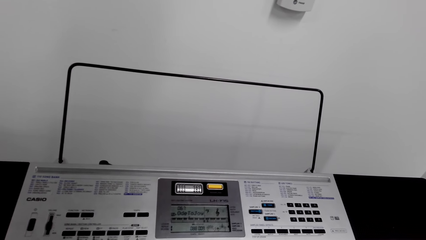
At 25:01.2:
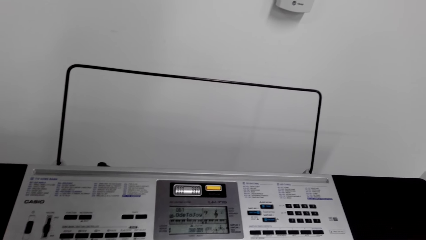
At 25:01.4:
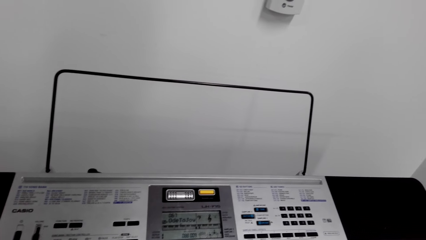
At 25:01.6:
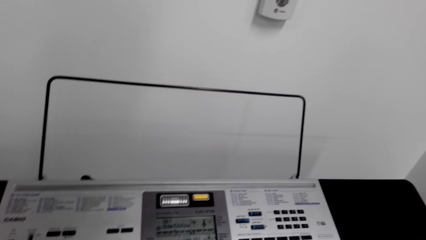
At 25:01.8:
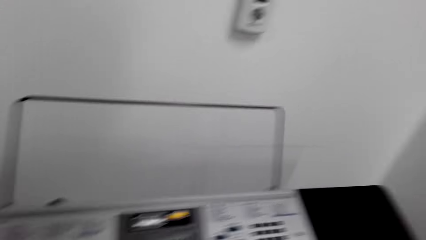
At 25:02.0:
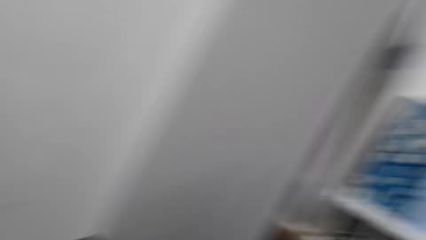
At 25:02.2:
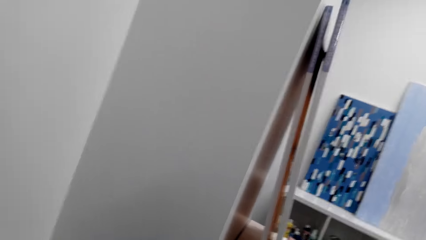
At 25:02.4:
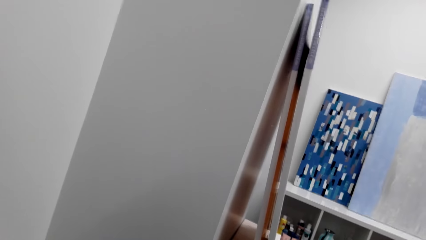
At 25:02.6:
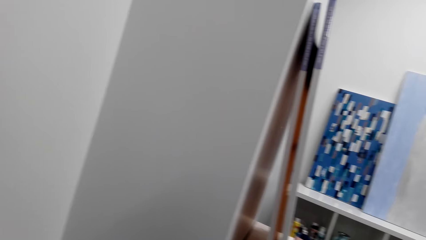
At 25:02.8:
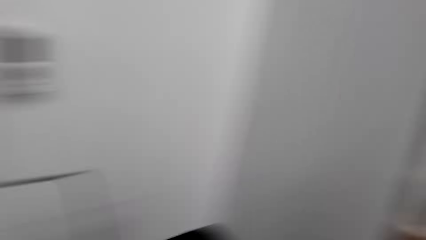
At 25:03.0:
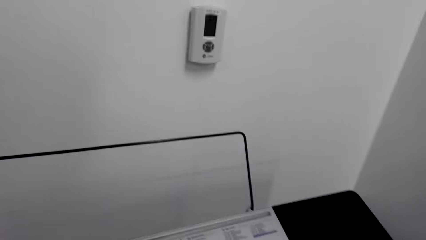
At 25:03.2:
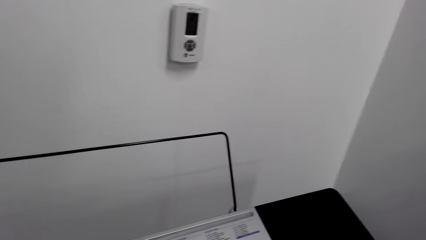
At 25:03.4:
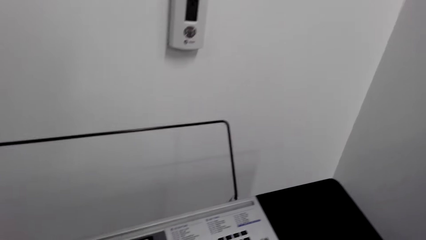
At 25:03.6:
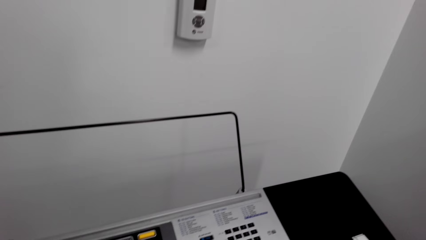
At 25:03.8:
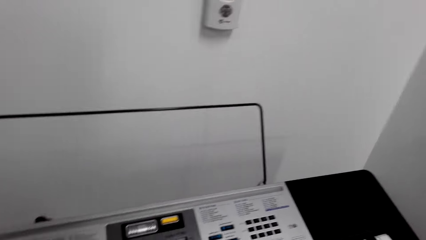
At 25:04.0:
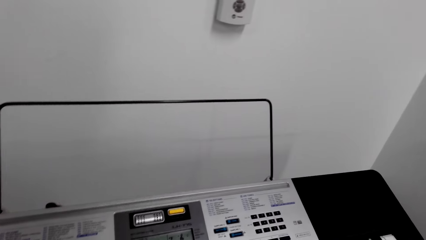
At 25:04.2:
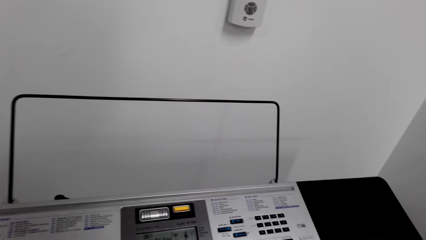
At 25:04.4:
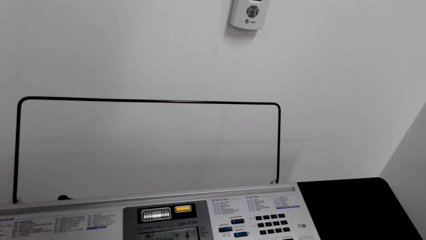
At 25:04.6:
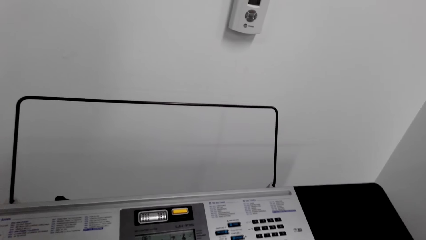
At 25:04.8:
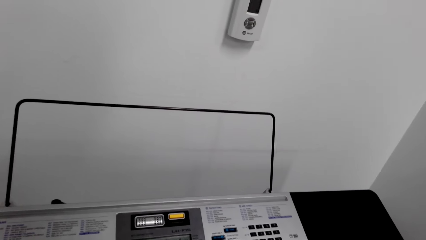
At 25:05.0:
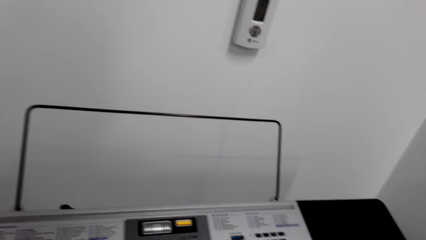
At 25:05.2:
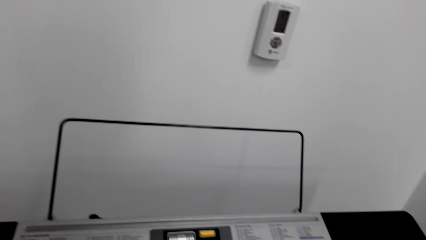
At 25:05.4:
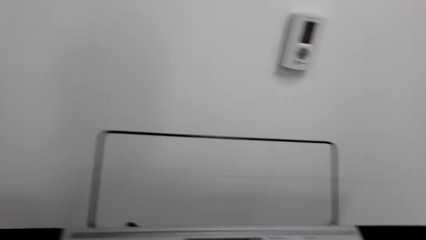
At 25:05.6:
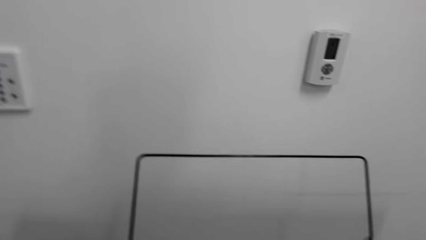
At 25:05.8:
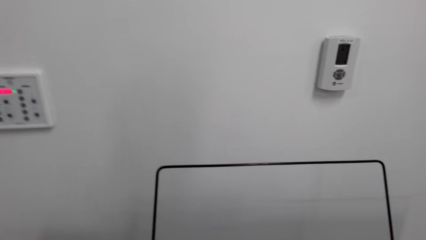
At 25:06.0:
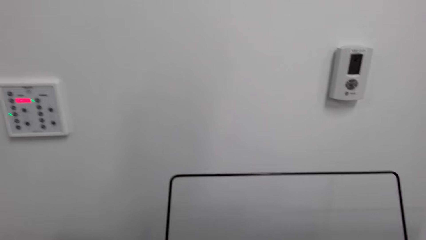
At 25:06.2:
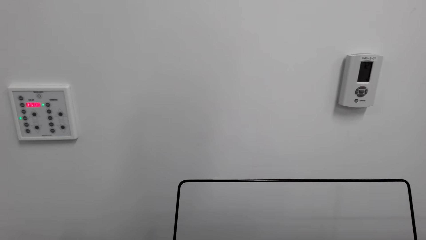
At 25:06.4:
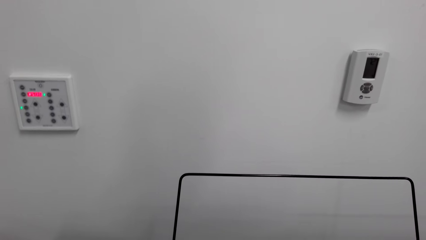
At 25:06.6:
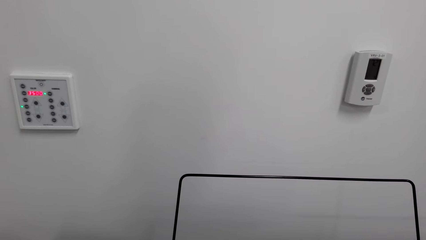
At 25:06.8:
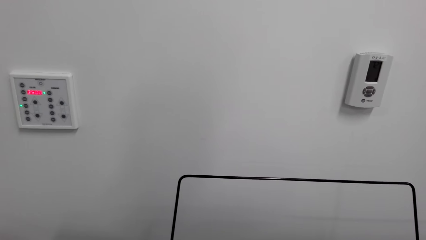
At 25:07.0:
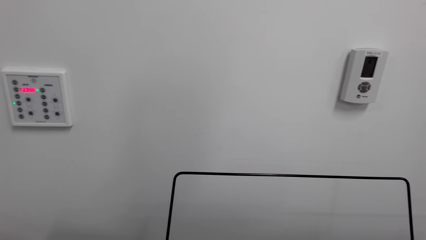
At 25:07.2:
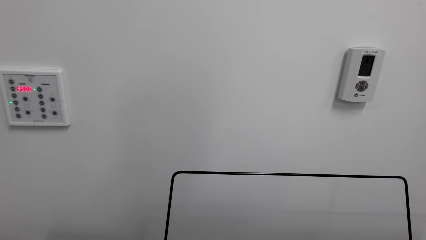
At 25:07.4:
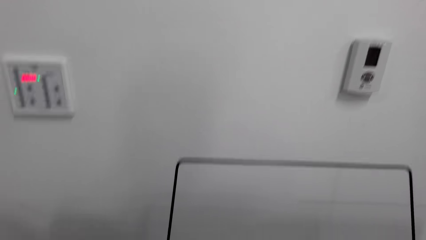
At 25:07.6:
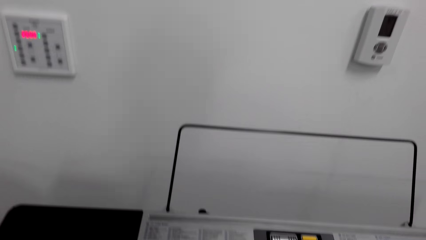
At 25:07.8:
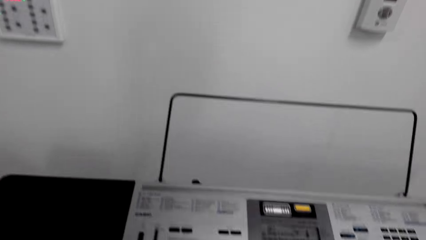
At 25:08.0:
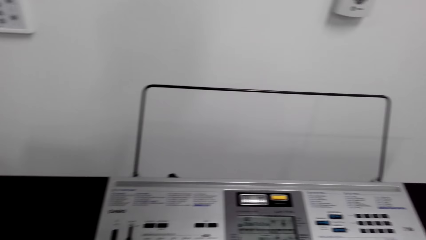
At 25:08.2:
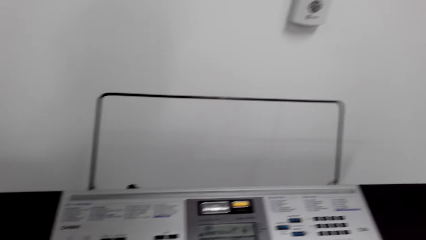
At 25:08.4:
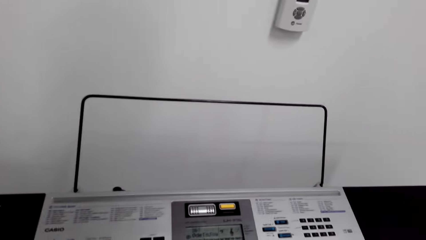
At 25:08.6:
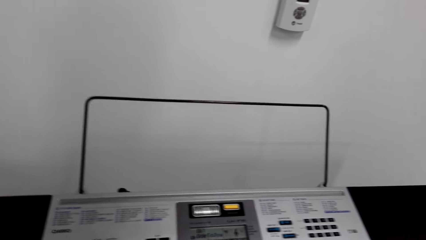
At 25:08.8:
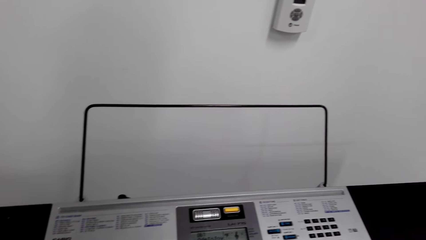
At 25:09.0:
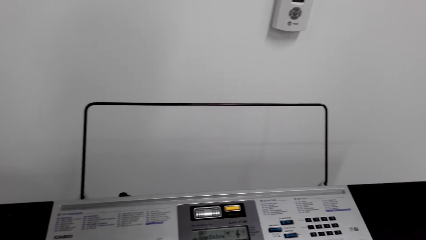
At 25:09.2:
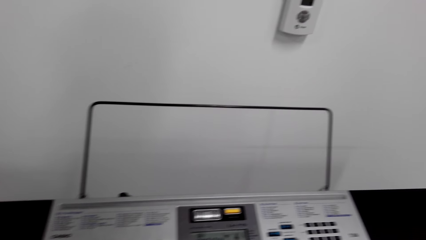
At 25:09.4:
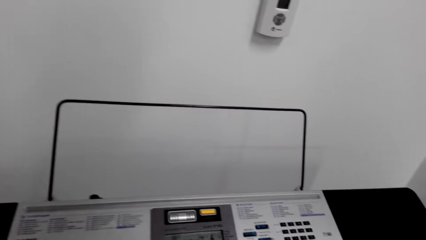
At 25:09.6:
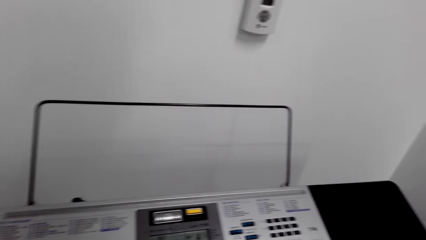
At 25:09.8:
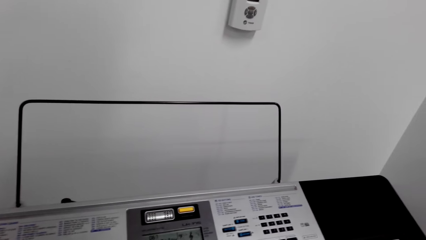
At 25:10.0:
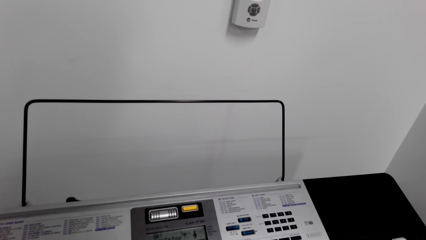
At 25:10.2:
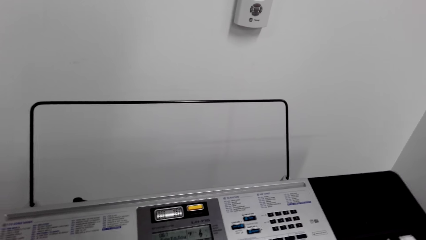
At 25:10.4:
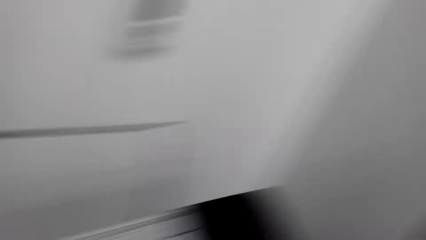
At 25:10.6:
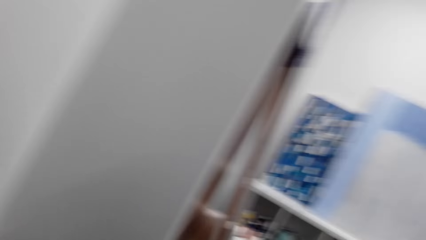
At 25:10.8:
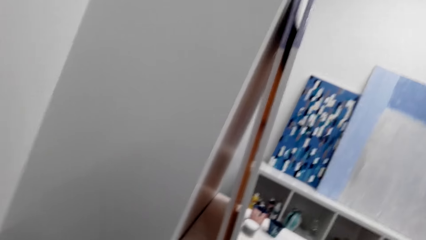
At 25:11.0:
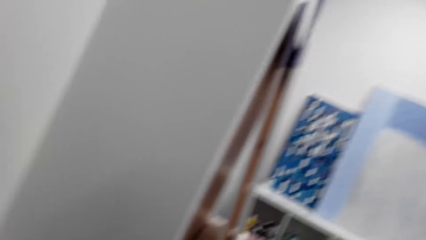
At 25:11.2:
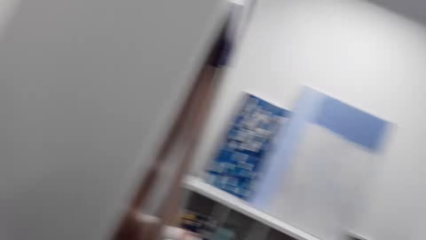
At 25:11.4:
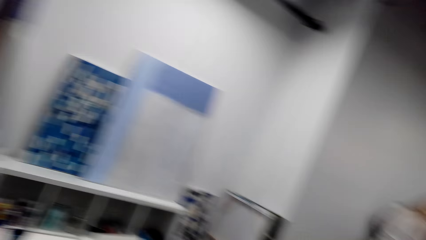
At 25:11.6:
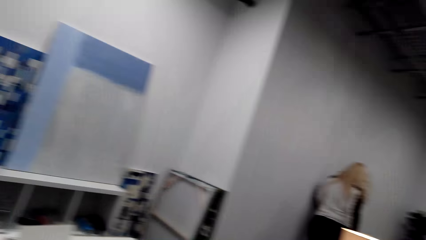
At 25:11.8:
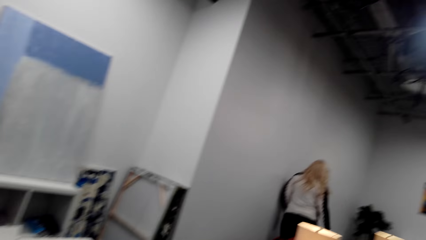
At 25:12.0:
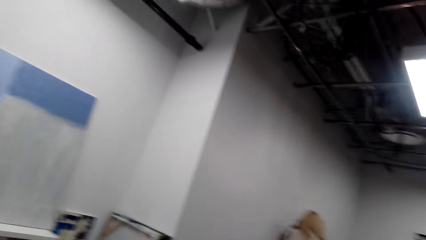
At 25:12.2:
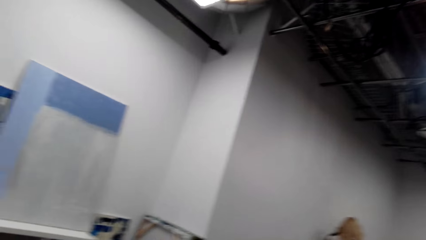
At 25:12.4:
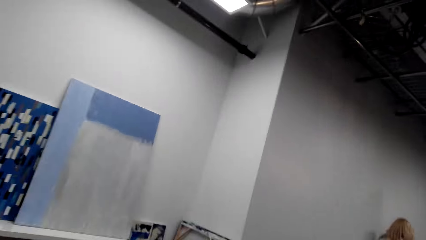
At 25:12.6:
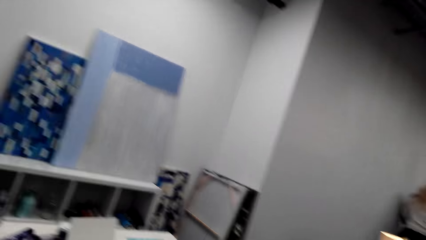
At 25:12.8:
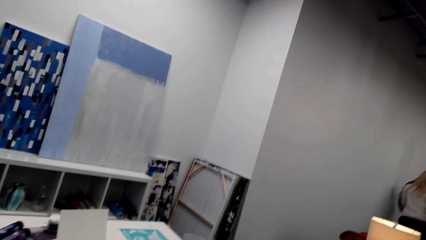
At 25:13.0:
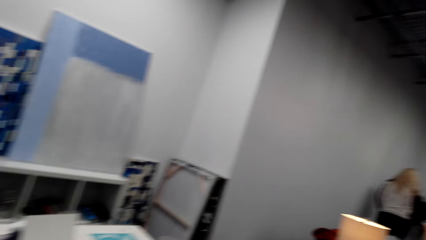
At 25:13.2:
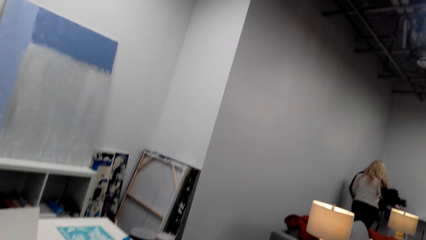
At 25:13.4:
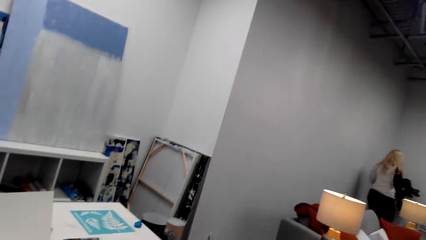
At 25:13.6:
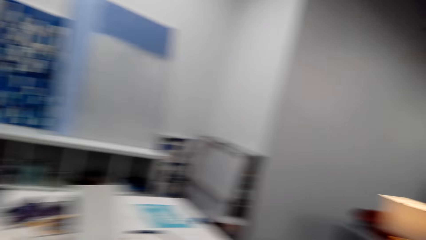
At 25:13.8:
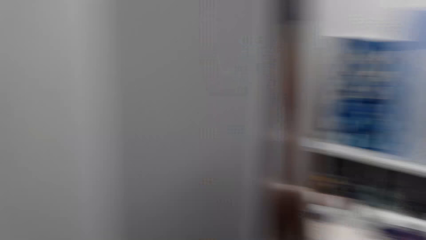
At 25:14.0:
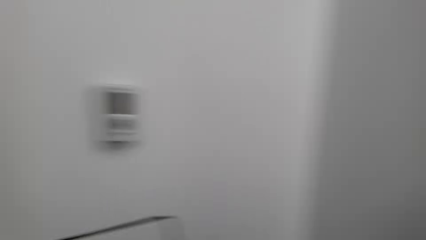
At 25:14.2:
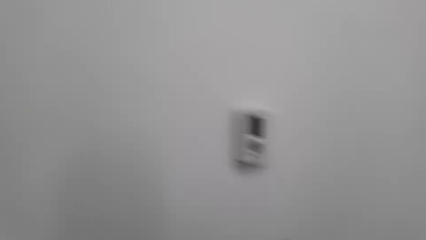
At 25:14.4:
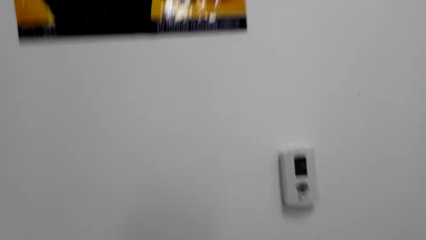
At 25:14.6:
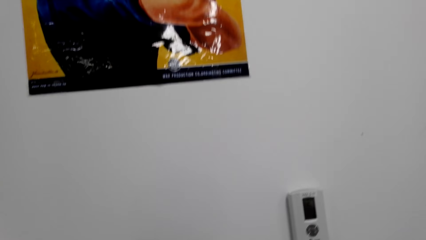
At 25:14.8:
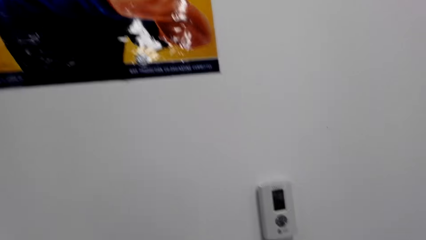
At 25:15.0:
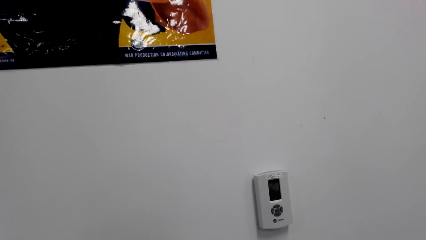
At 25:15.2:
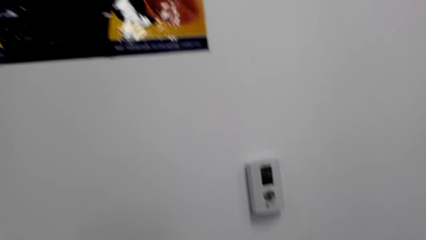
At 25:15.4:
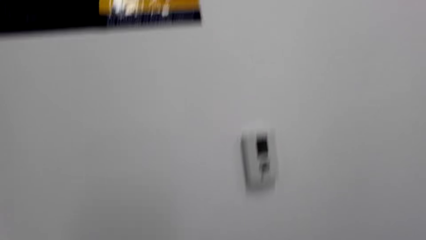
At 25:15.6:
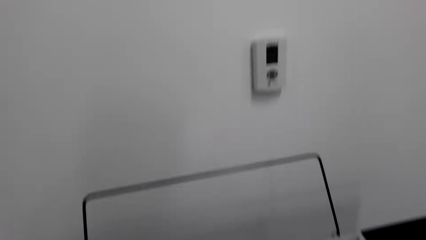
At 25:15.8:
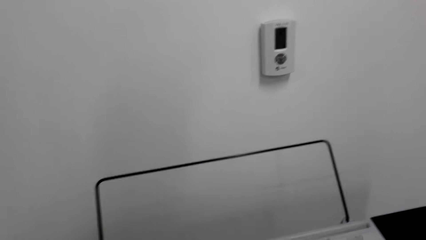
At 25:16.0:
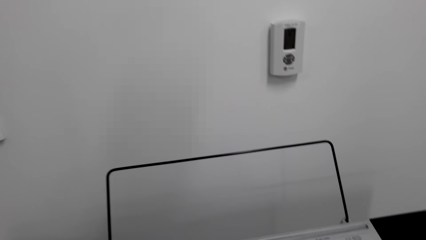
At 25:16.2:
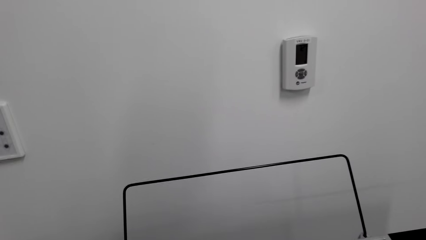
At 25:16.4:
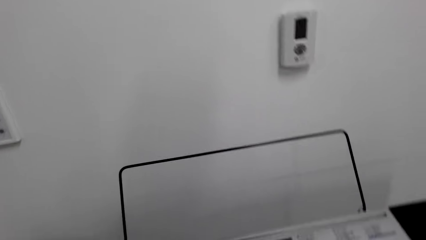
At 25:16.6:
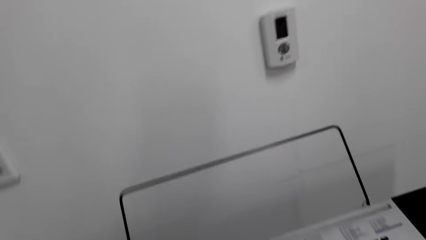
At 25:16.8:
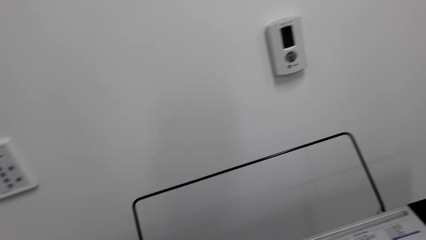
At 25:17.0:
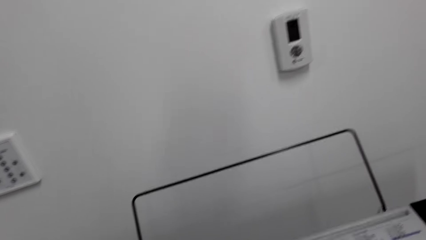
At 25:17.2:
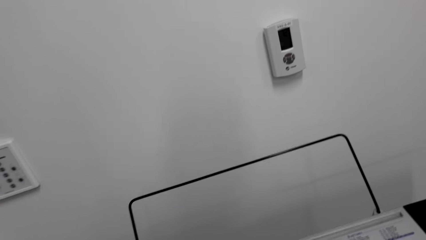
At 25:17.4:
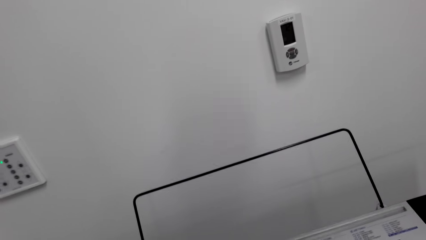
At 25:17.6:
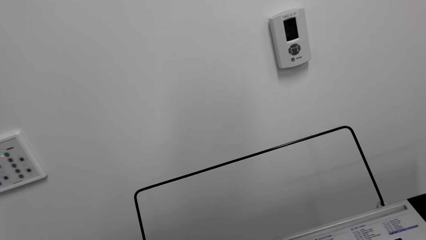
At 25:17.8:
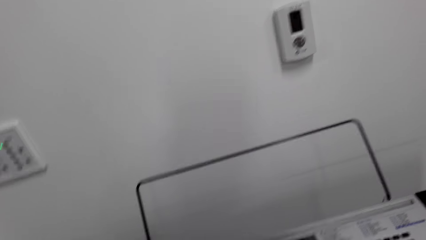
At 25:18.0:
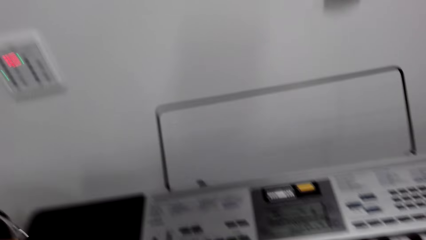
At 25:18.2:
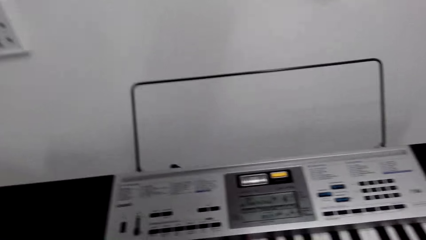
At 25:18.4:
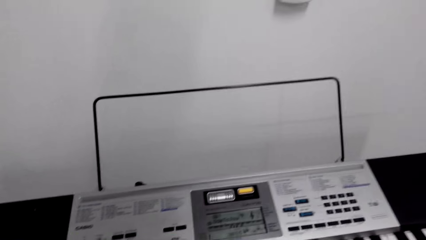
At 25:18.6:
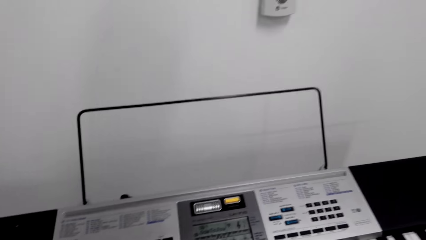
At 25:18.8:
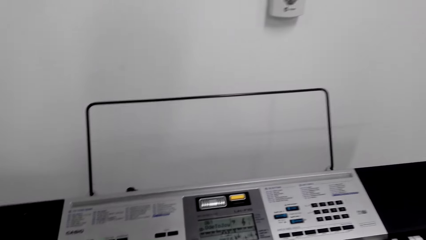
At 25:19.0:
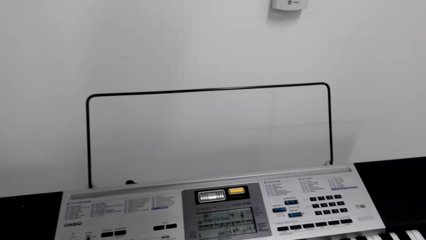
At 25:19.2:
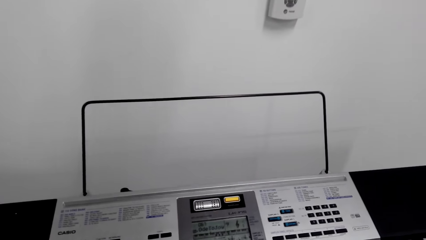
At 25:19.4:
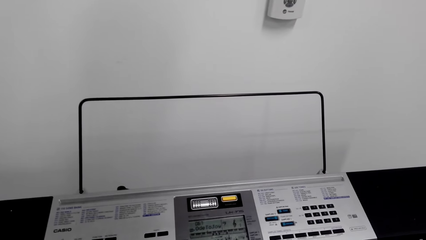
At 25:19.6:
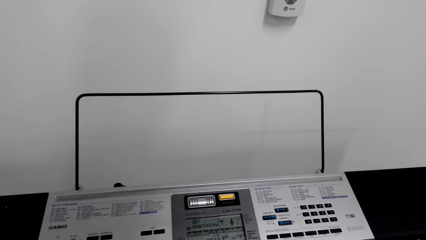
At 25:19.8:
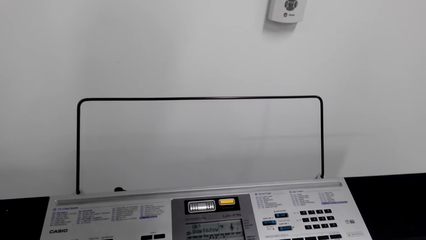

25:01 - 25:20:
The camera wearer looks to the other side. They play the piano and look around. A woman walks in the room.
